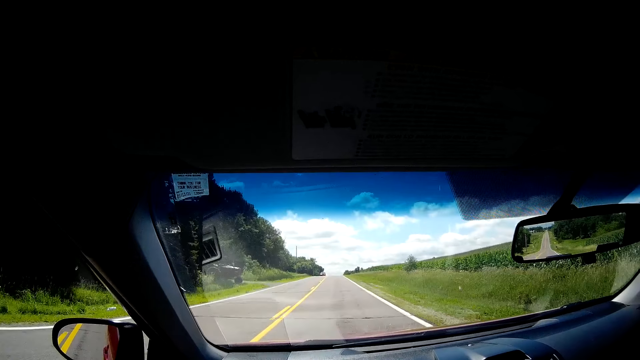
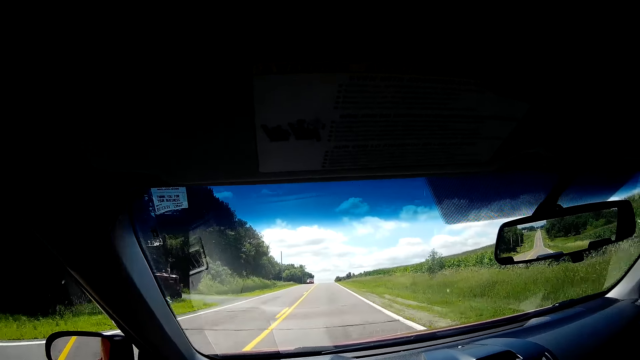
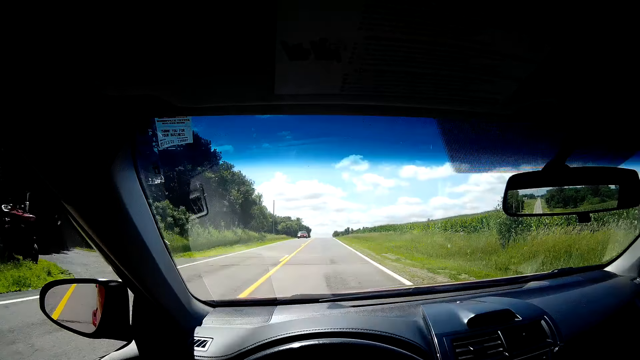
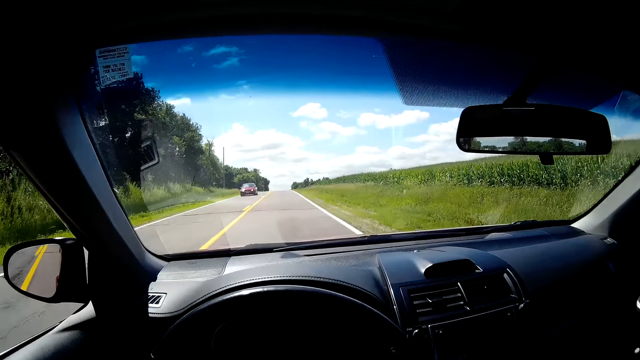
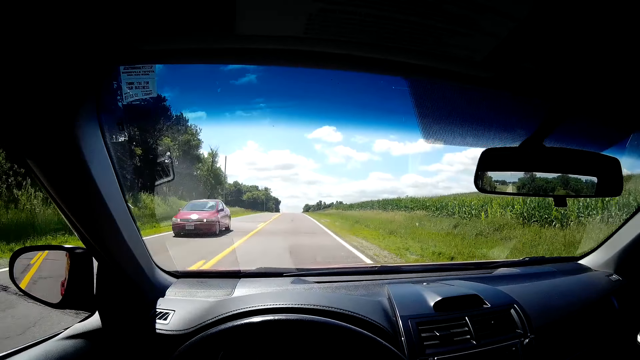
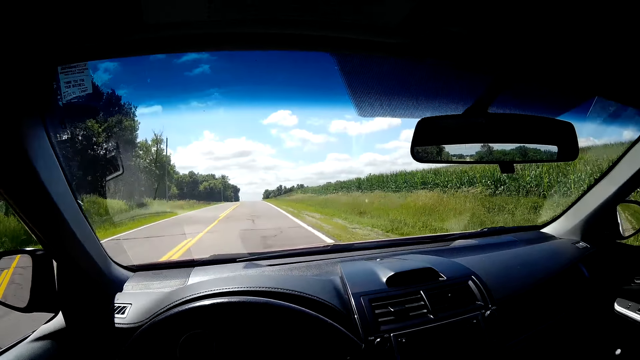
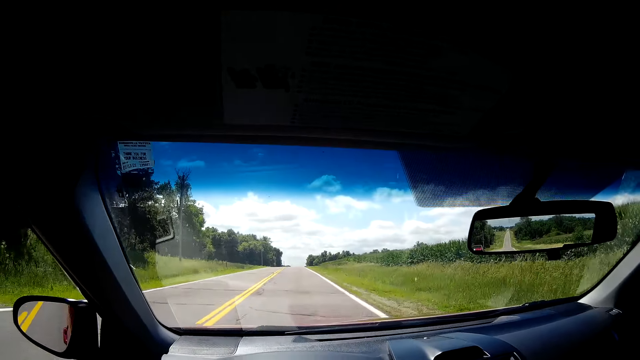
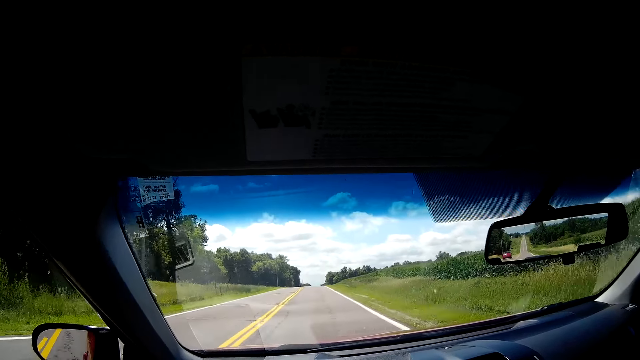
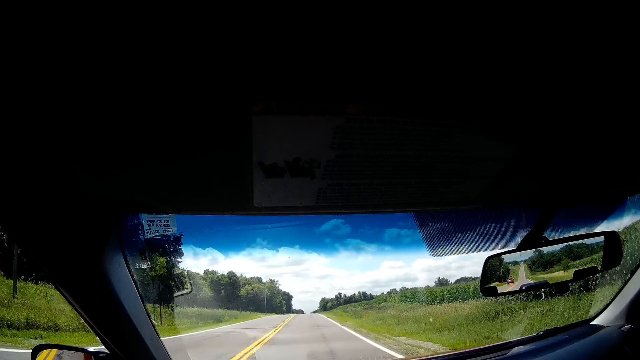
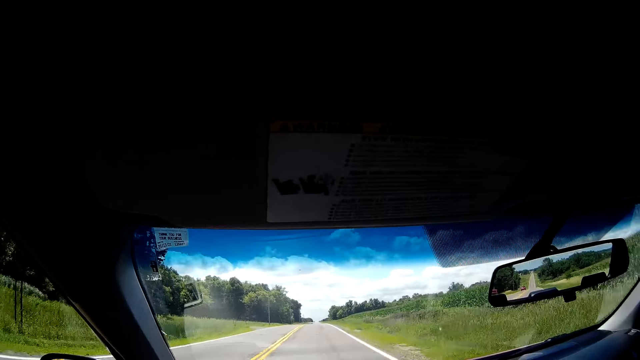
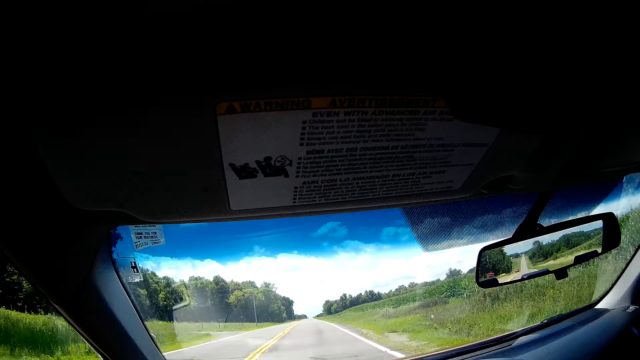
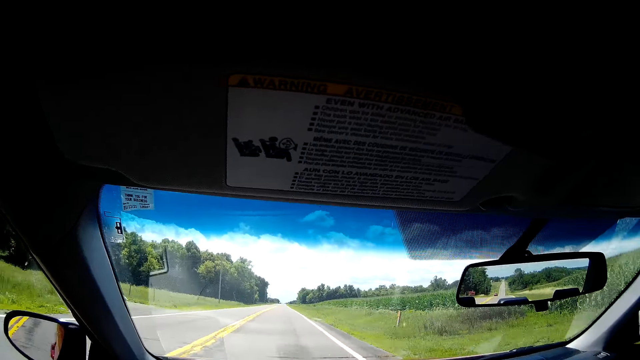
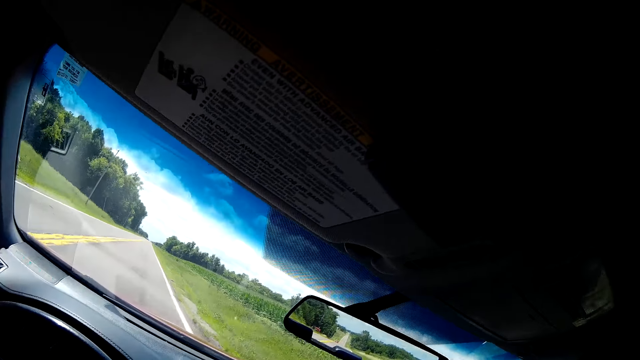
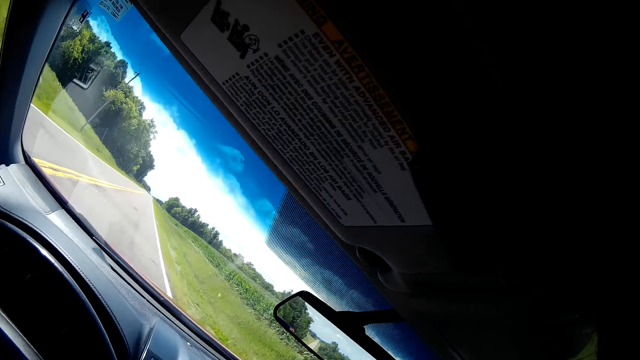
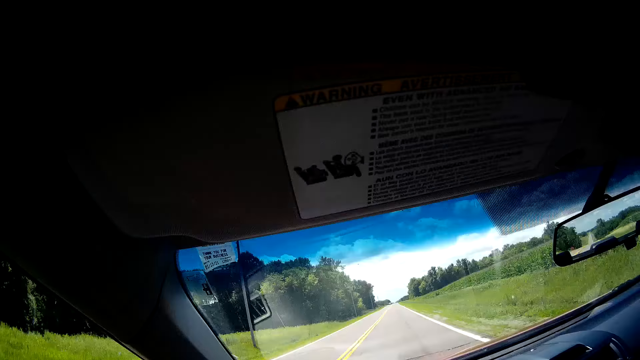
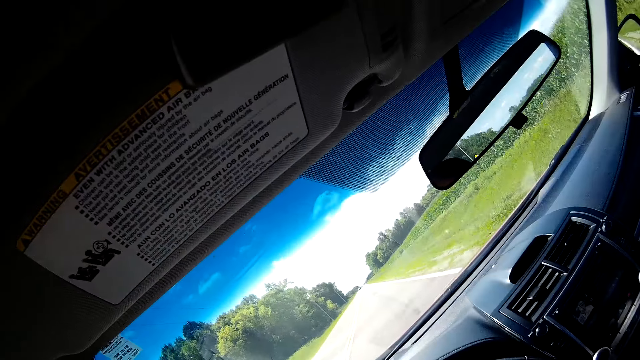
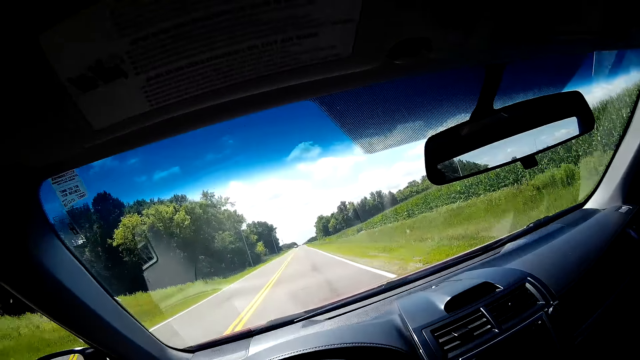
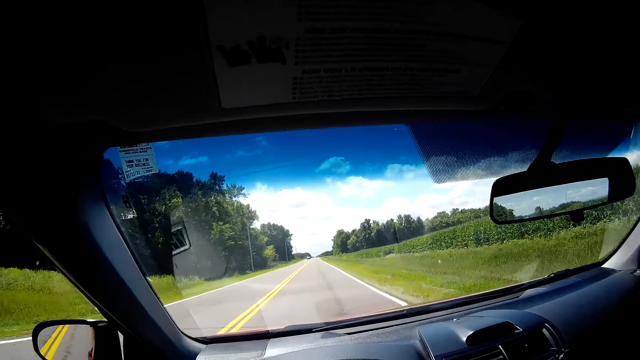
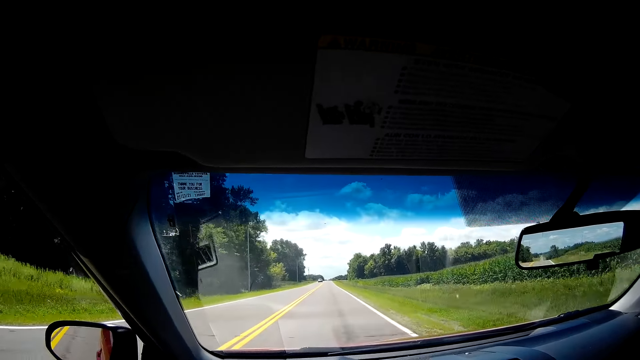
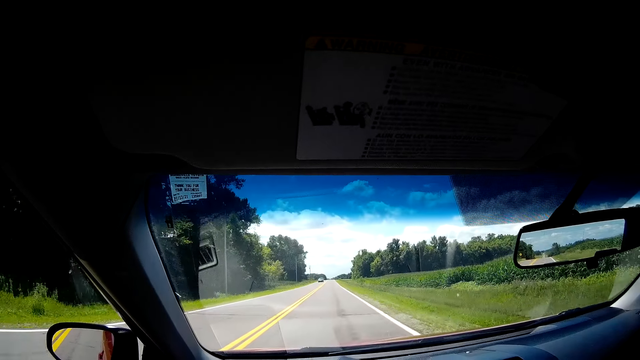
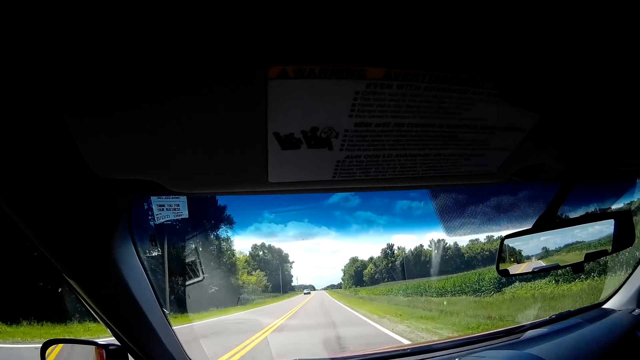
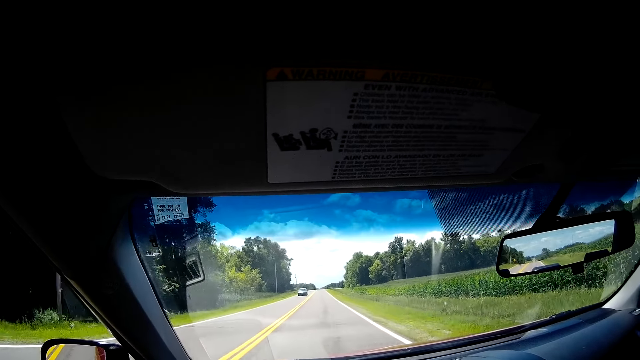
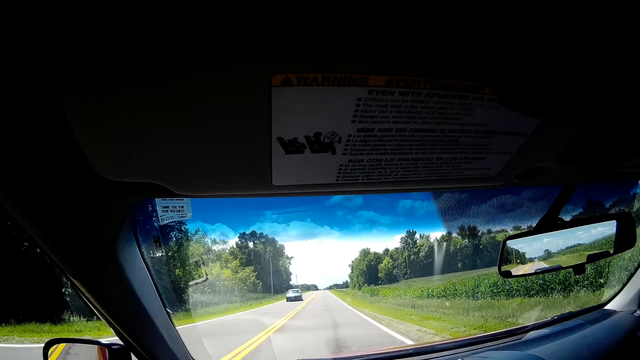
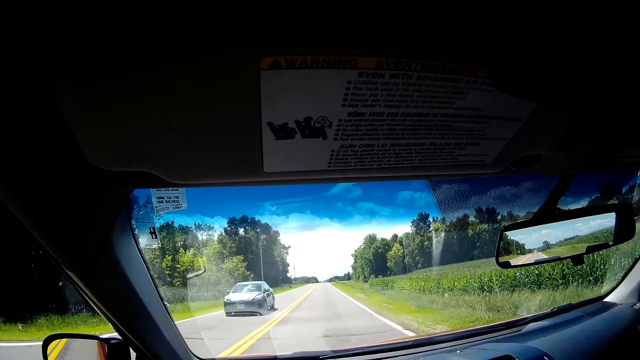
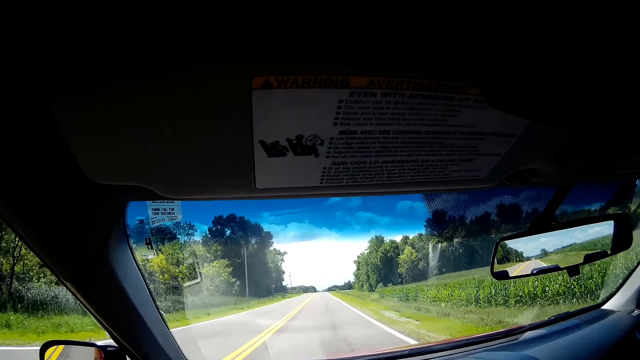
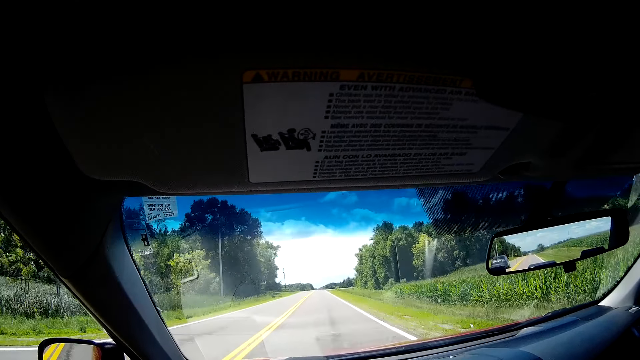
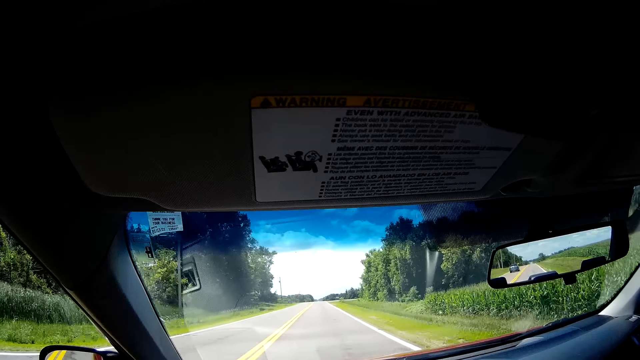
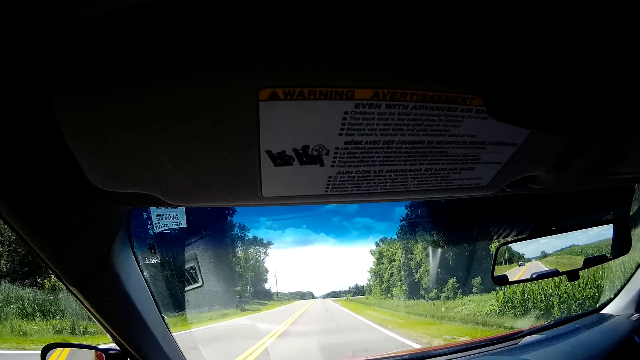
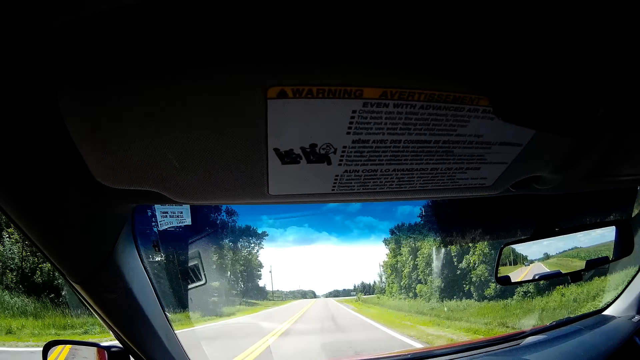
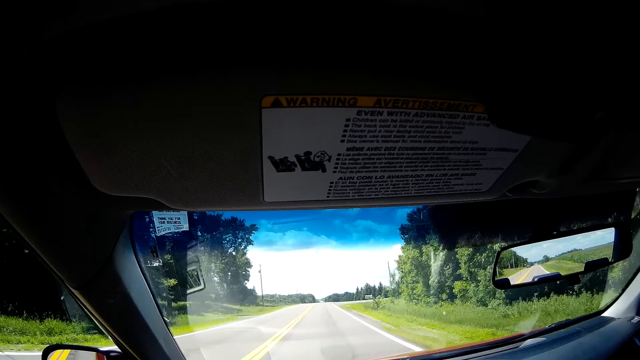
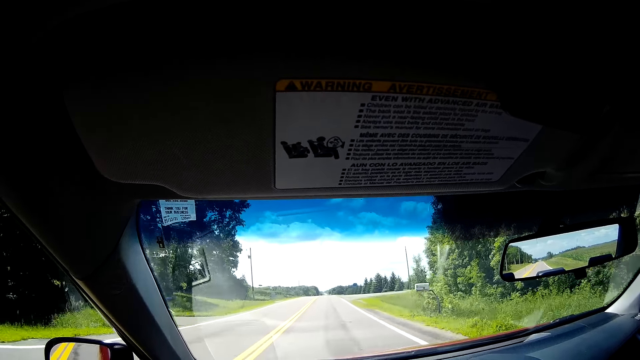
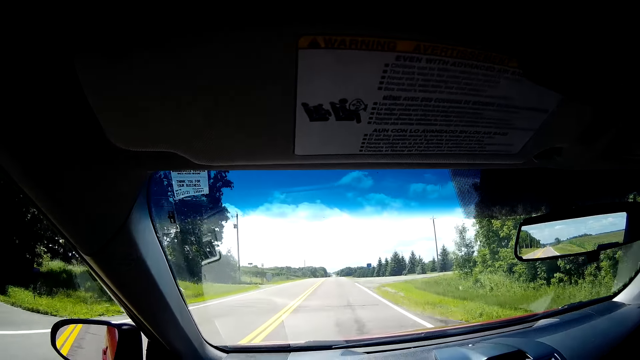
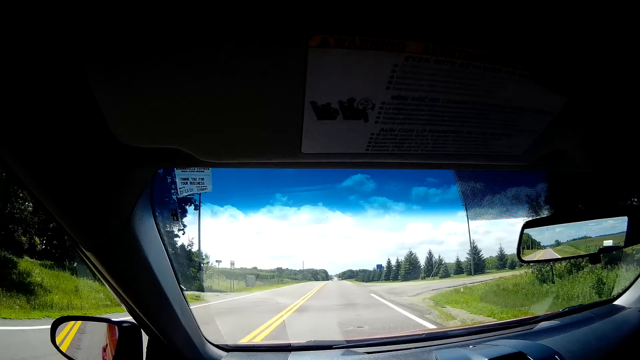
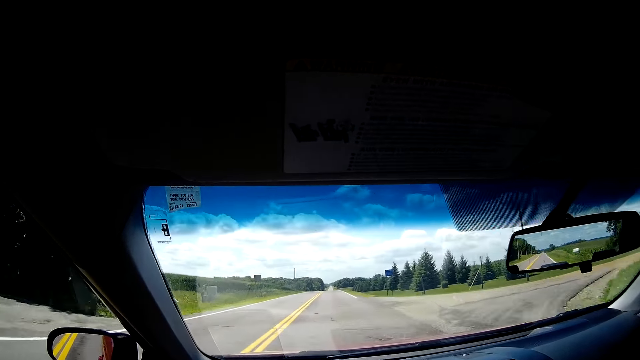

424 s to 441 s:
A red car drives by the camera wearer. A blue car drives by the camera wearer.

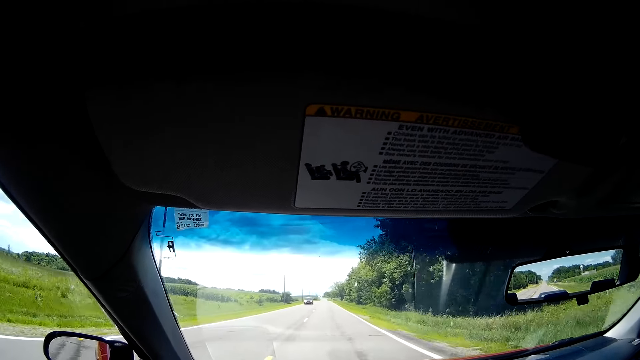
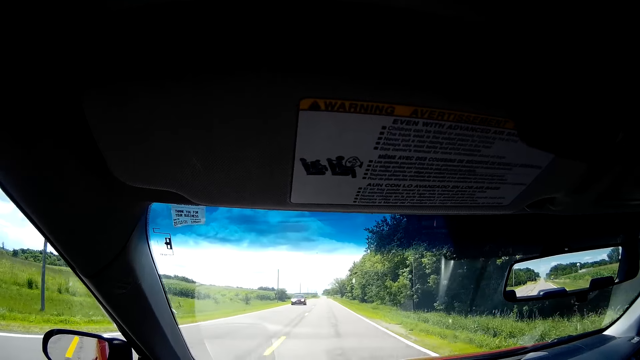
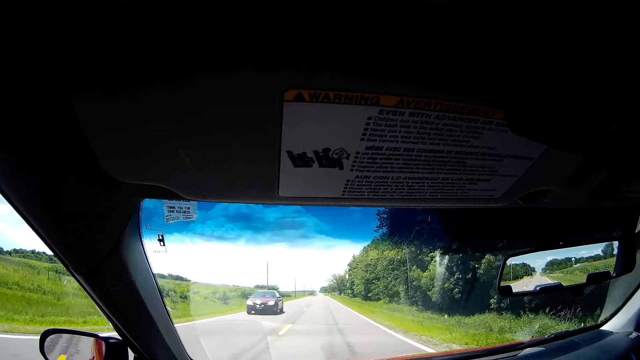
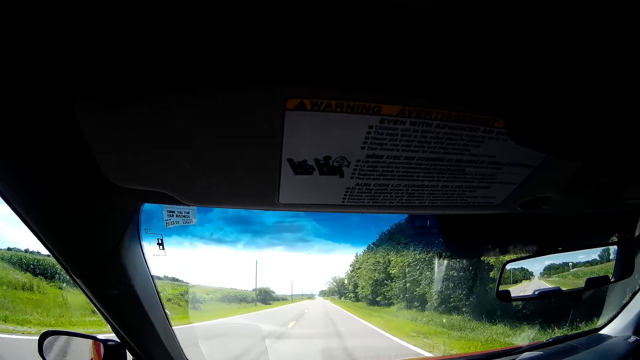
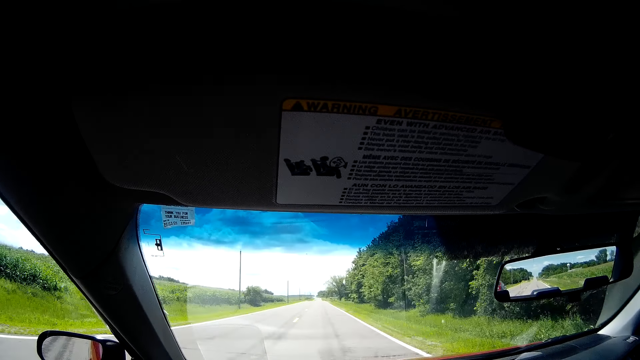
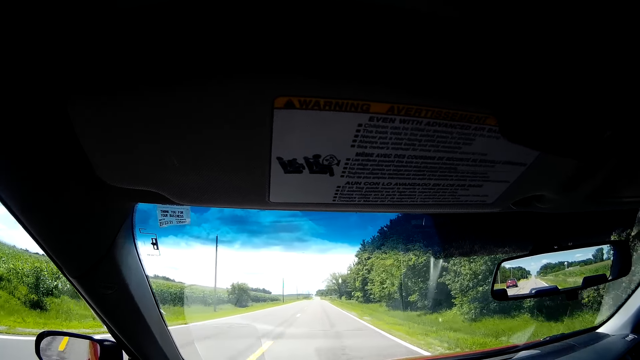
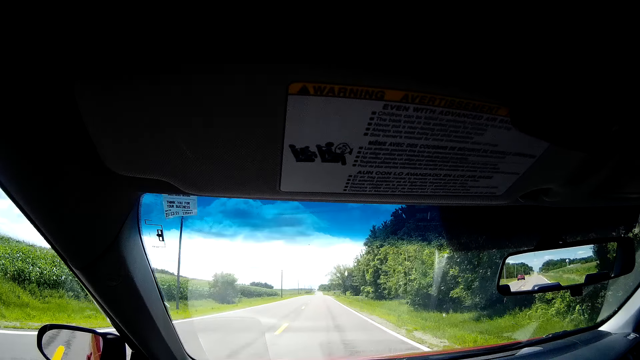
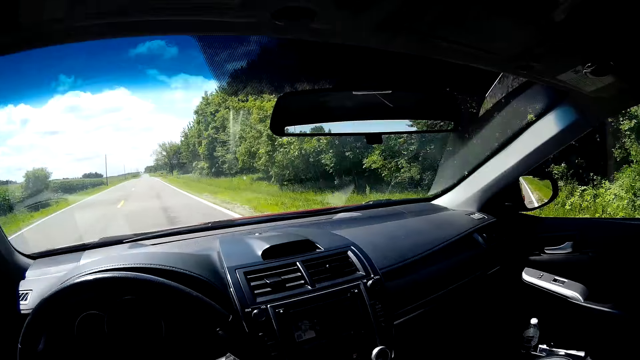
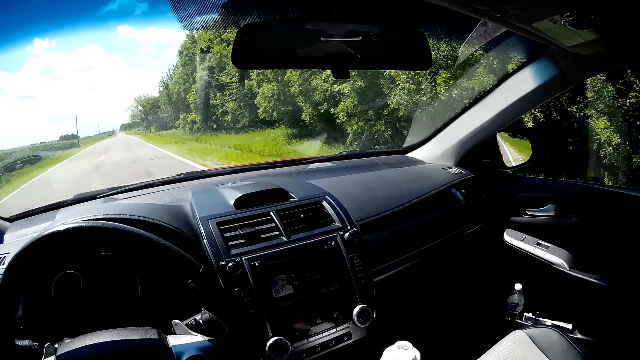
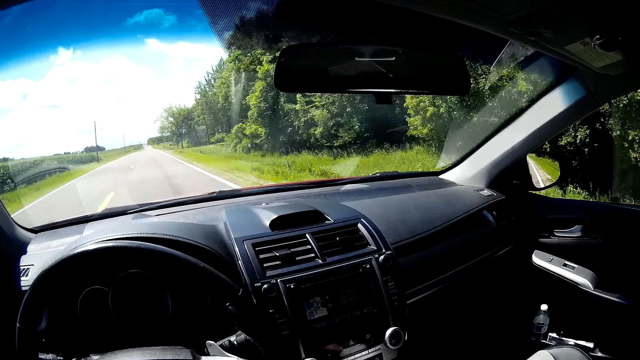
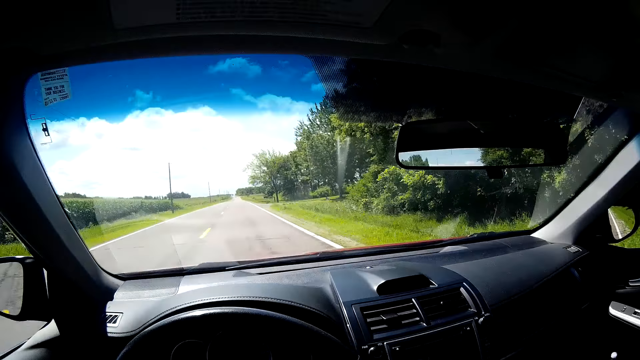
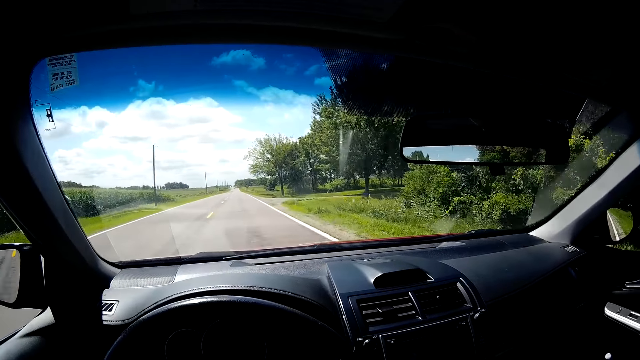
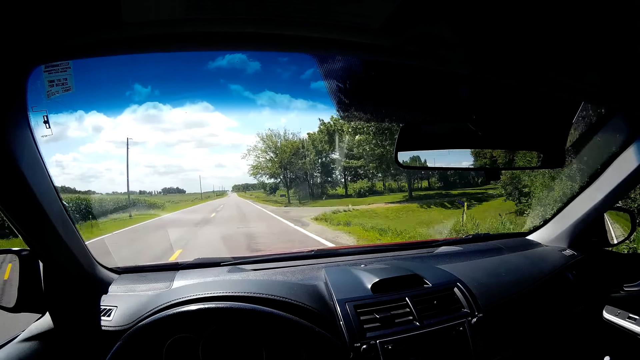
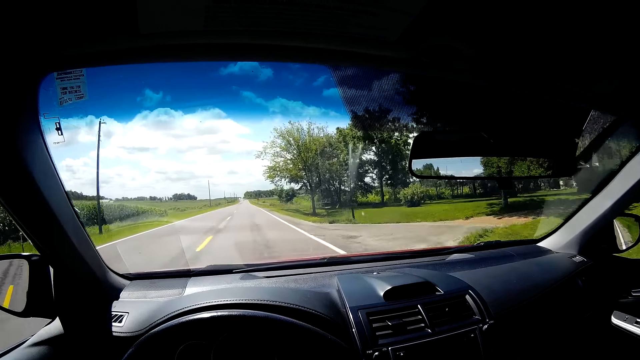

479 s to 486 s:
A red car drives by the camera wearer.
